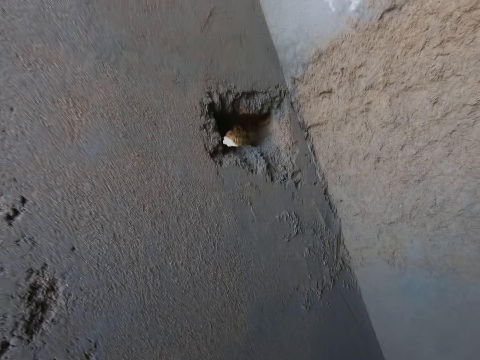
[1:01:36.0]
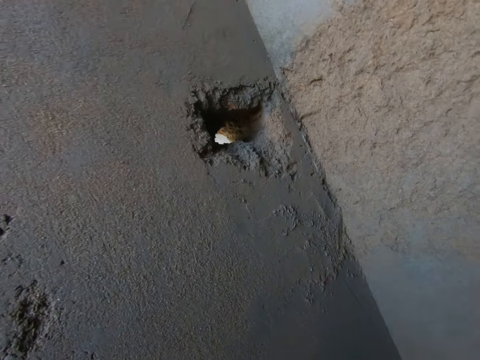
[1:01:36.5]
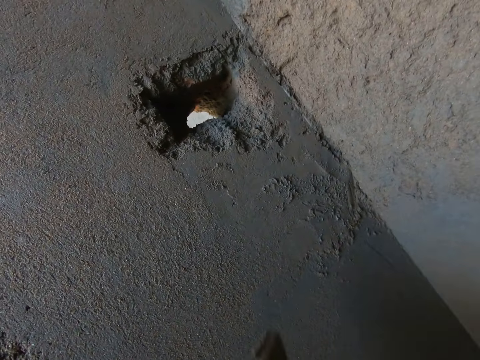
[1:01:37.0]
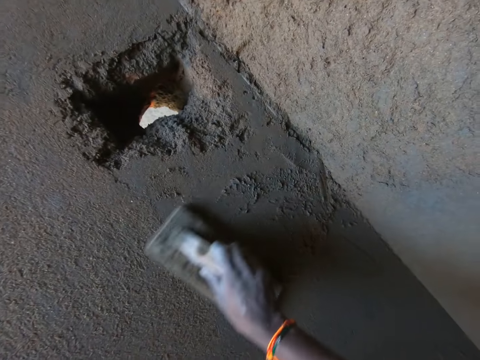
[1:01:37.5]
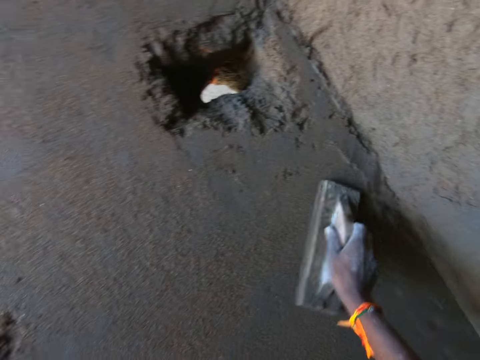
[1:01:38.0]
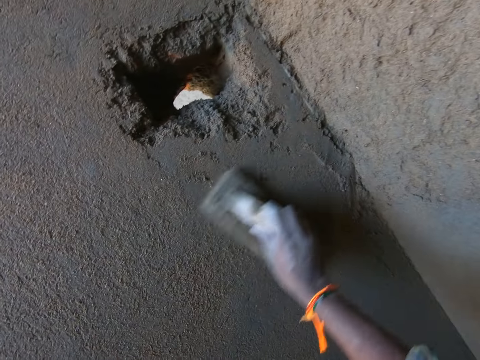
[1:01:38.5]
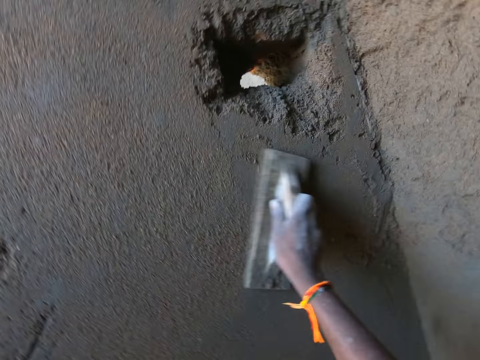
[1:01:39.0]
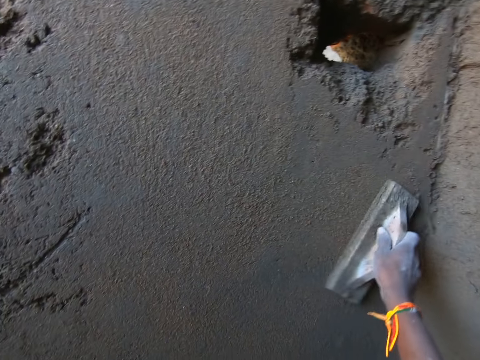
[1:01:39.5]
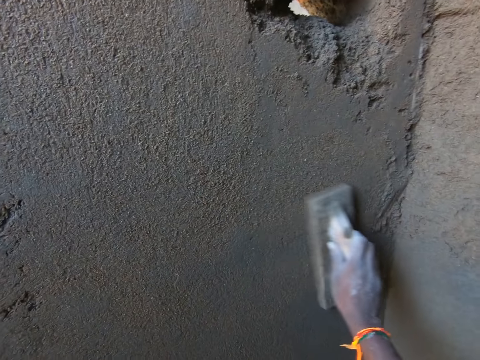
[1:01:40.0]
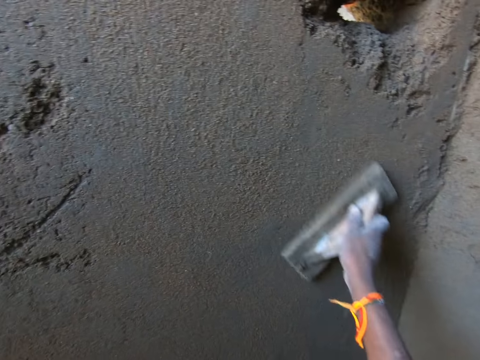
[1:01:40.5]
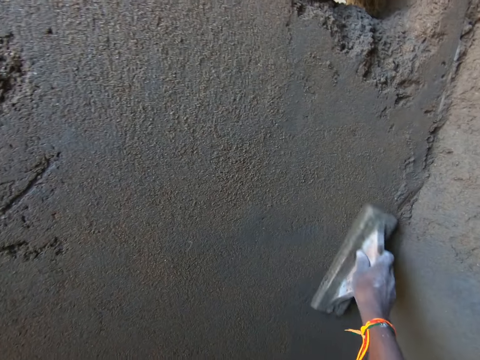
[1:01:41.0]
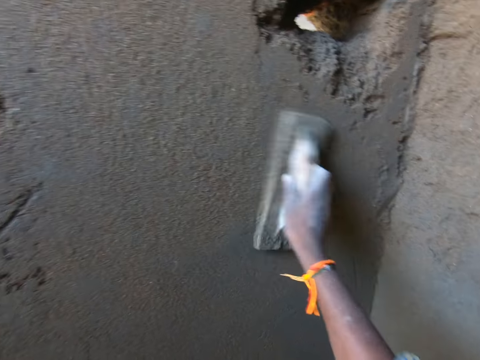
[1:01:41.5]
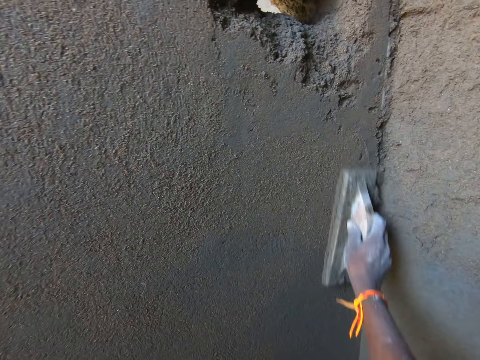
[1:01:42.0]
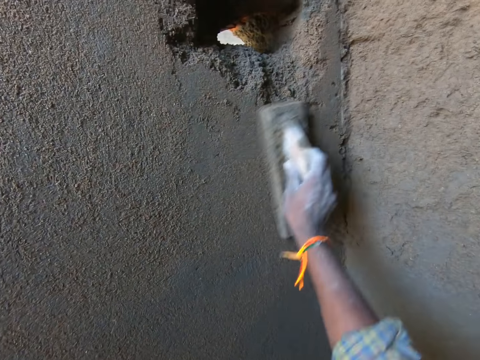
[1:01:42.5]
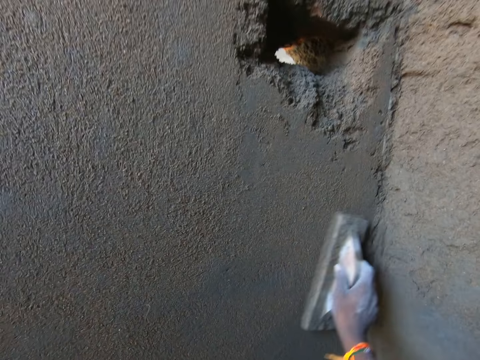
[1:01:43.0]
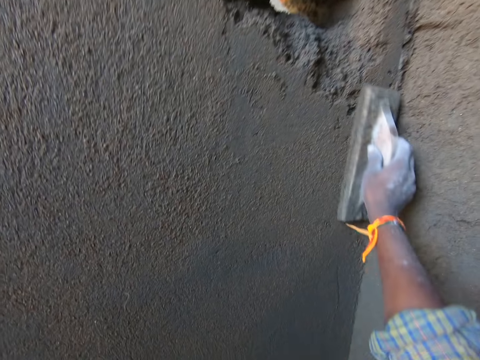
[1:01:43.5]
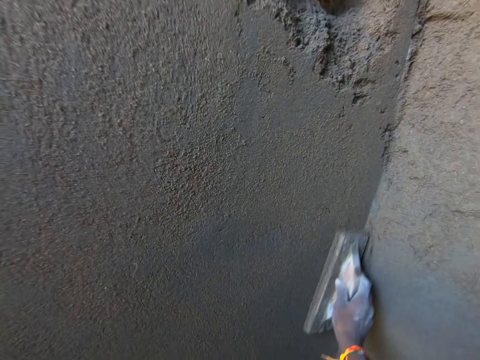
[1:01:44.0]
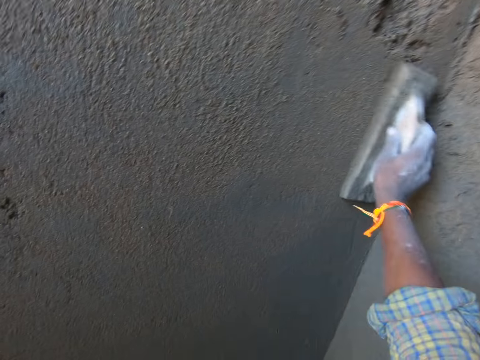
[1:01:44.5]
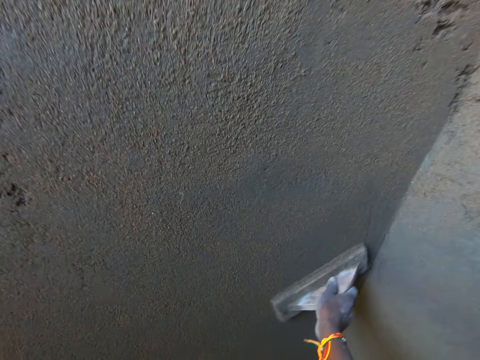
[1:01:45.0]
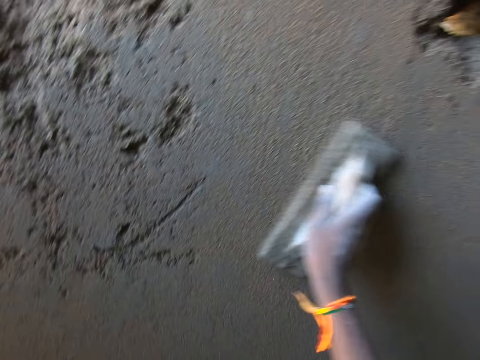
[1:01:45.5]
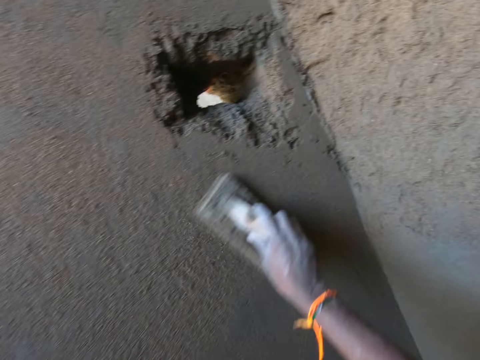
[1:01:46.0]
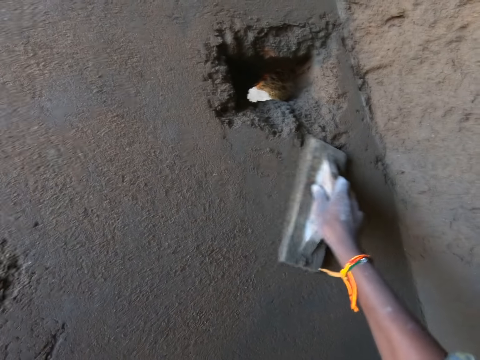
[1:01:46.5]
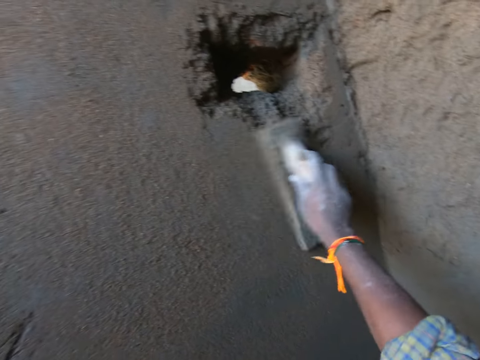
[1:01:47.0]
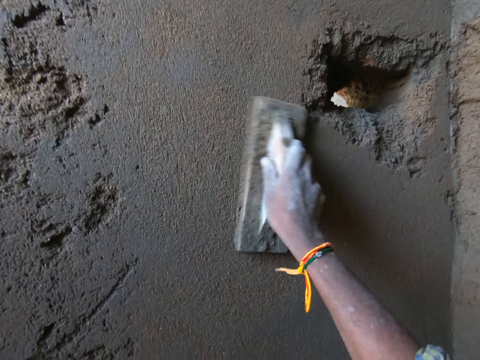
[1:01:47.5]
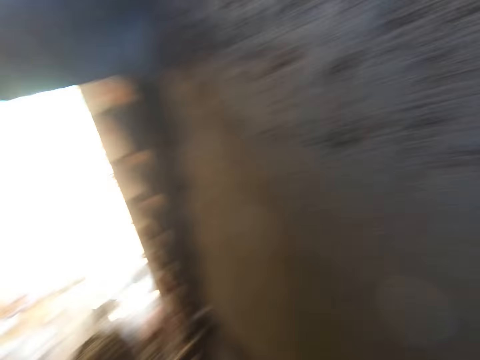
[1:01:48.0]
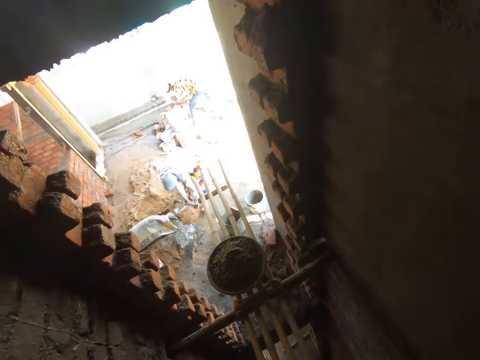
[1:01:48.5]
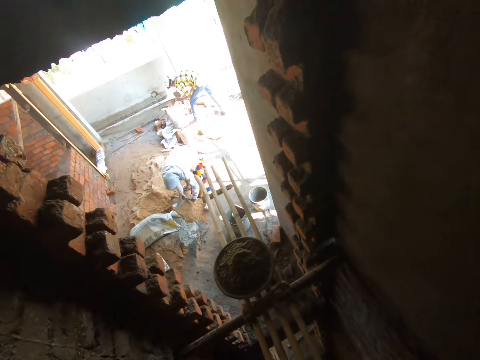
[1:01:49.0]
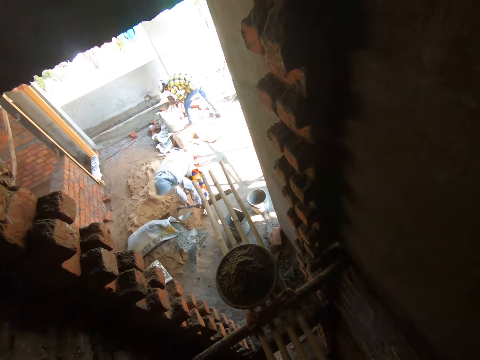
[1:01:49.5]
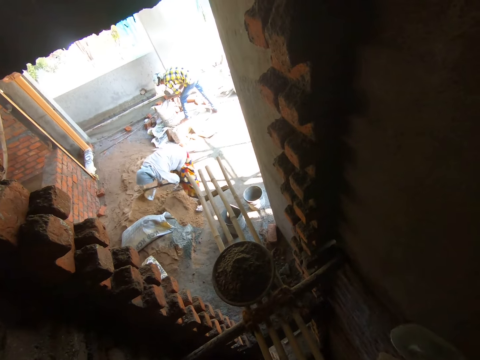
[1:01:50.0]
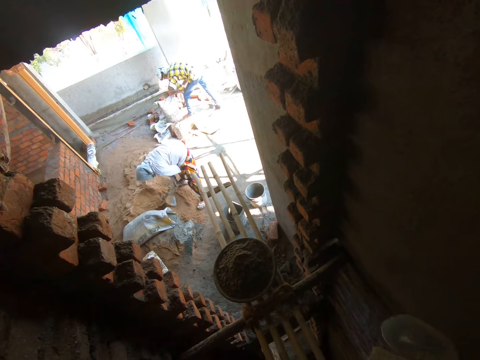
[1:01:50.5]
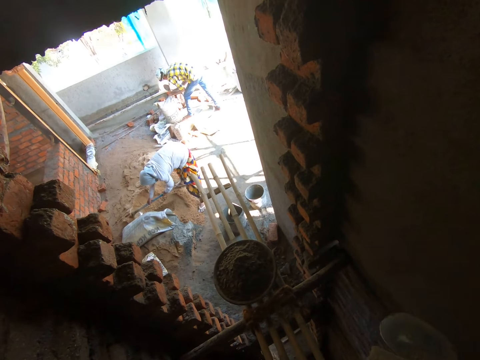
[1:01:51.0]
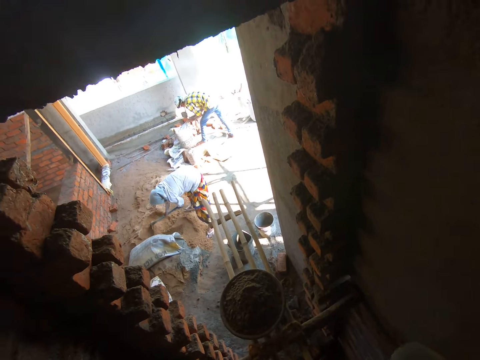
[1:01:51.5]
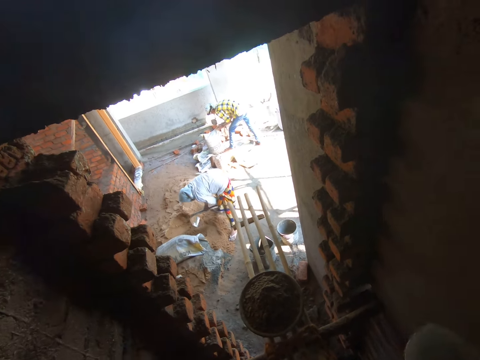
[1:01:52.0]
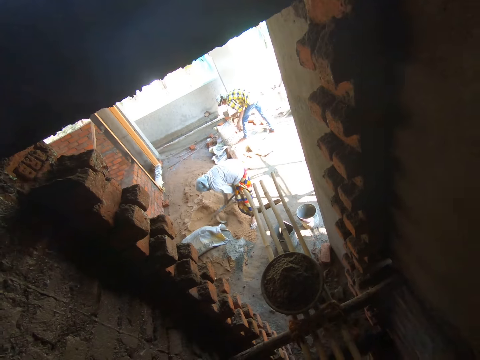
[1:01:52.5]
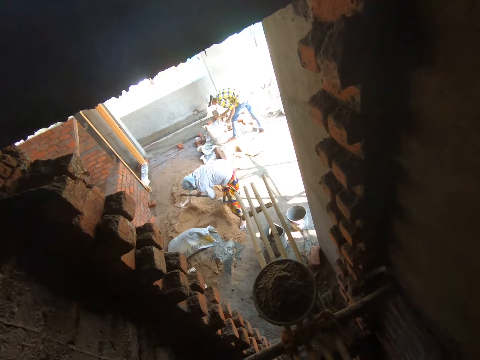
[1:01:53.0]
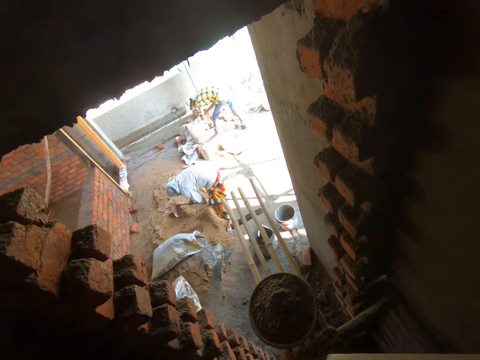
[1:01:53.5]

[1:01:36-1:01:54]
The camera wearer rubs the wooden float on the wall with his right hand. The woman spreads sand on the ground with the hoe in both hands. The man cuts a cement bag with a hand trowel in his right hand.

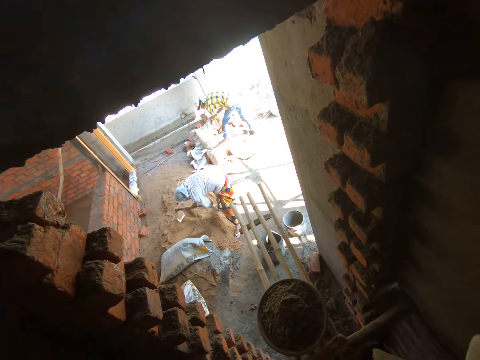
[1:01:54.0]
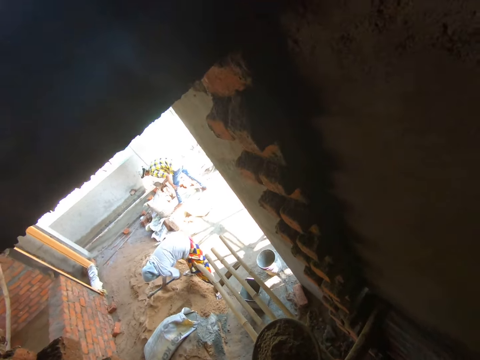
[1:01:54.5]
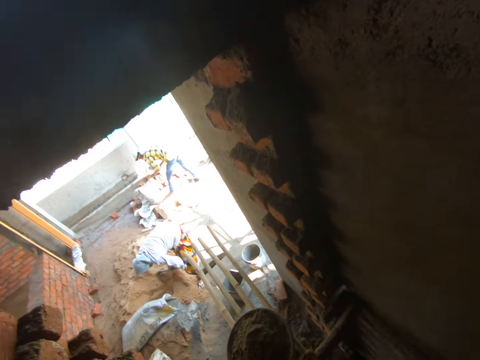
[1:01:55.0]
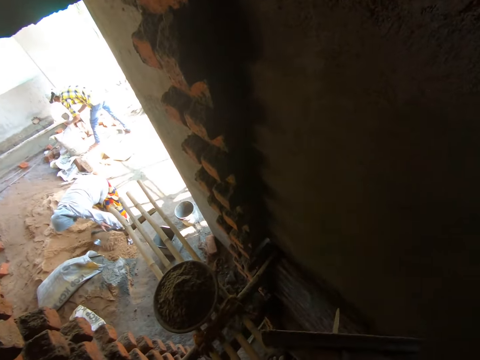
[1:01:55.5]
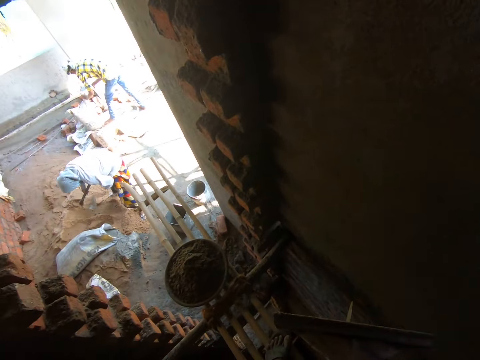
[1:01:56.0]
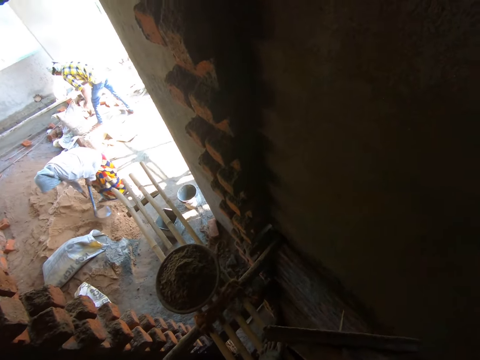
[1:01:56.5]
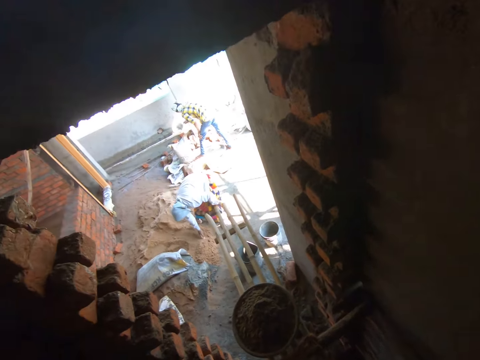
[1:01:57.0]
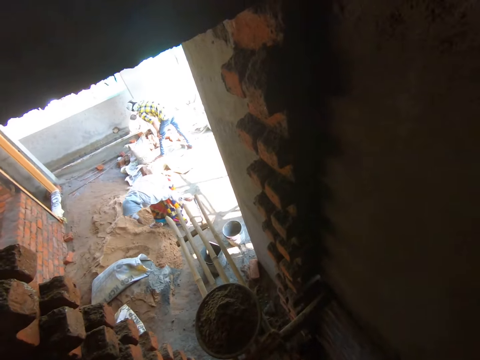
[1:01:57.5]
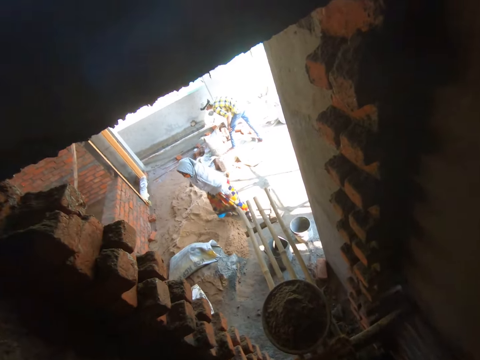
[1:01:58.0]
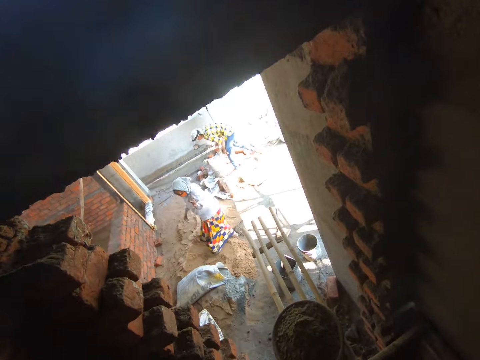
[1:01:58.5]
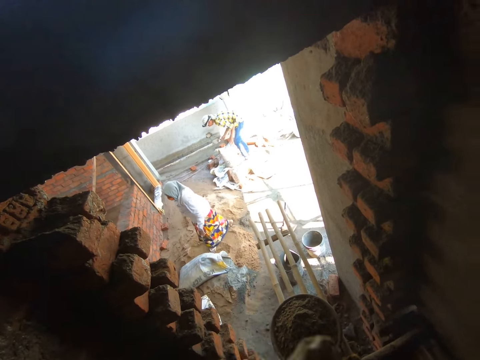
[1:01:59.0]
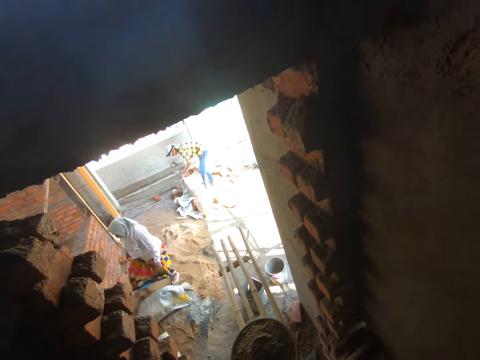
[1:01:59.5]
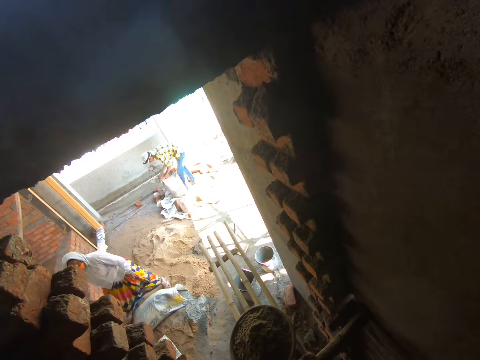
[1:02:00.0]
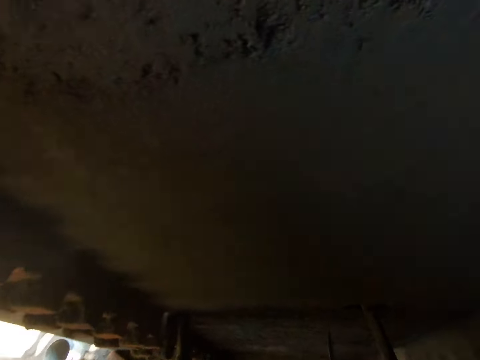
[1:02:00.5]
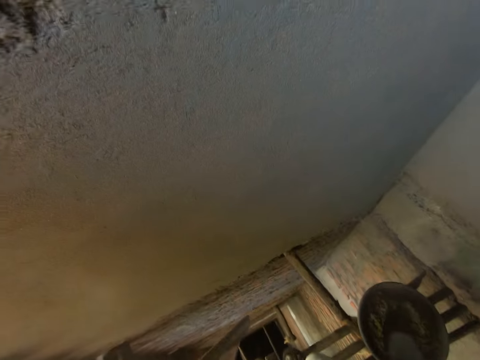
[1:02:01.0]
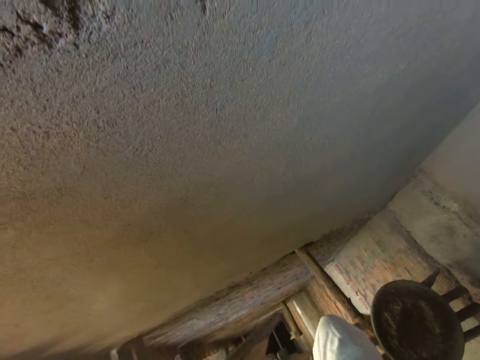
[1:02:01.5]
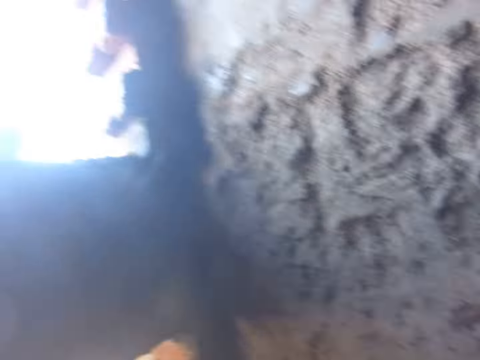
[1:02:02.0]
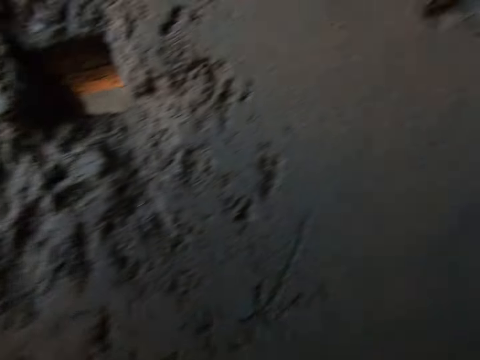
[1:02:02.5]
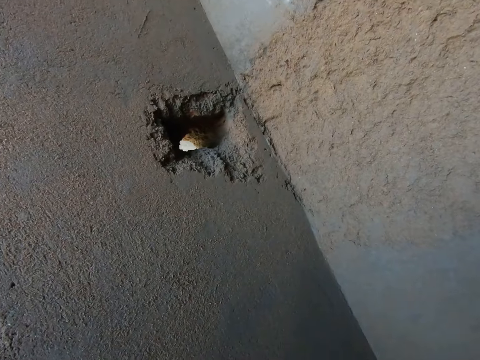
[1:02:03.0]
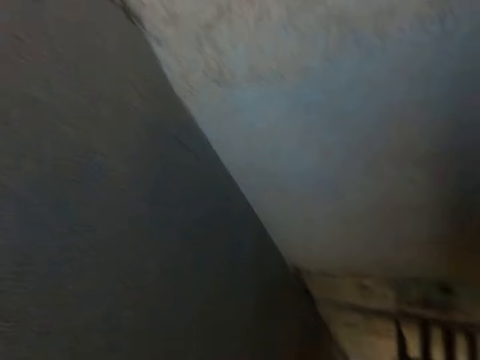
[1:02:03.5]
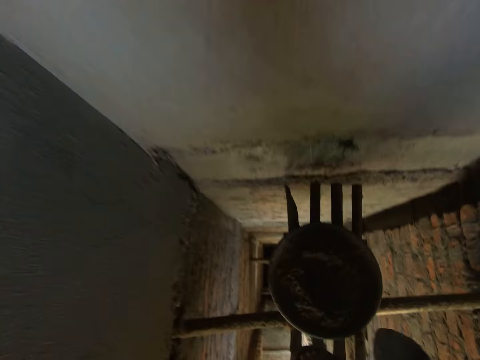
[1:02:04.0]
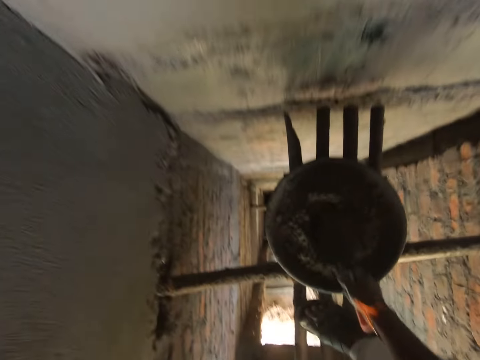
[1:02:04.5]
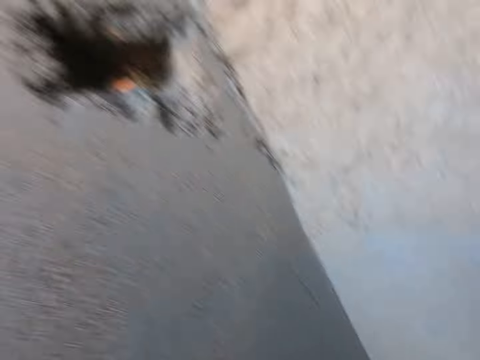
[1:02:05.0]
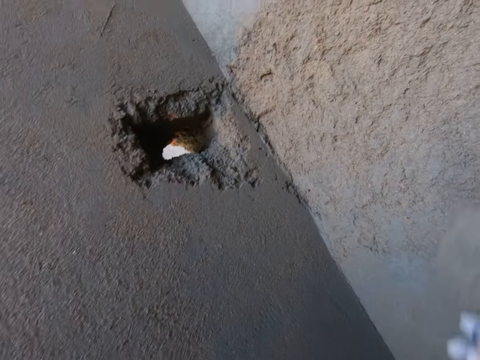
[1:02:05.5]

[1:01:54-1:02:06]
The woman holds the hoe with her left hand and drops the hoe on the ground with her left hand. The camera wearer takes some cement mortar from the head pan with the hand trowel in his right hand.
